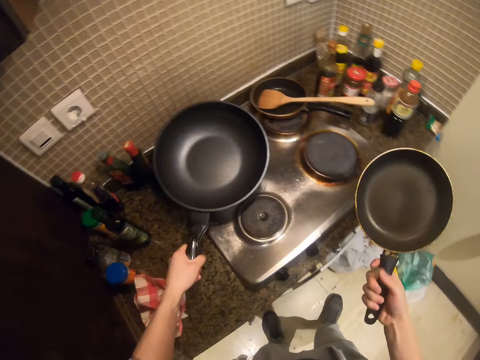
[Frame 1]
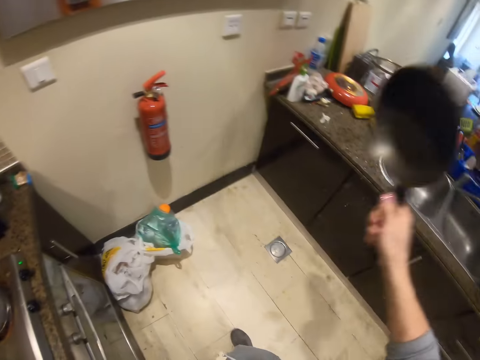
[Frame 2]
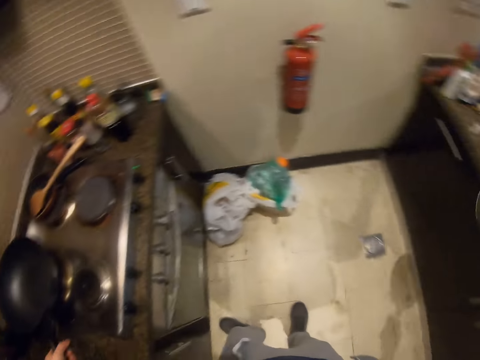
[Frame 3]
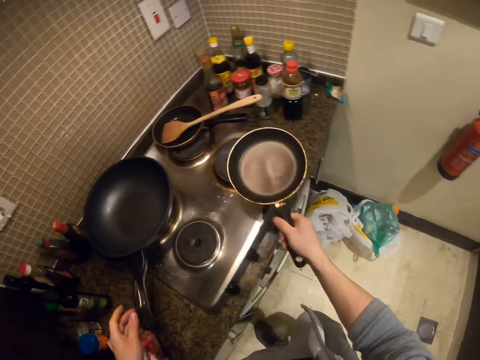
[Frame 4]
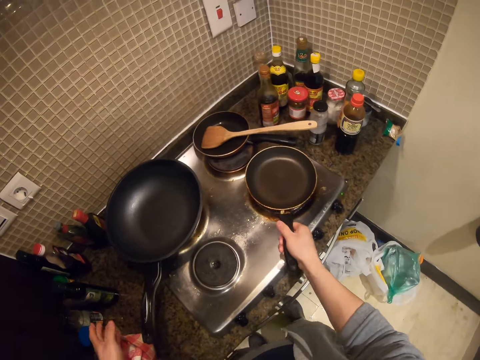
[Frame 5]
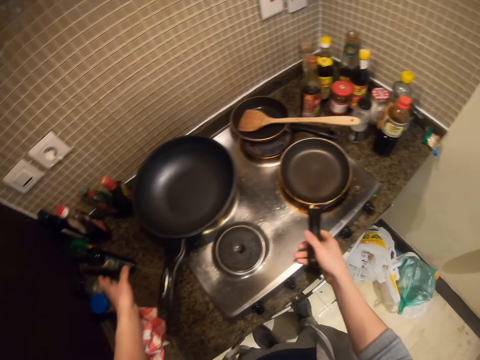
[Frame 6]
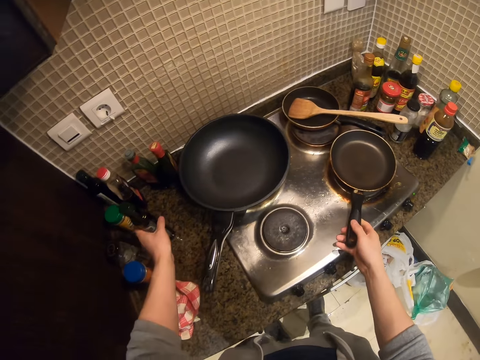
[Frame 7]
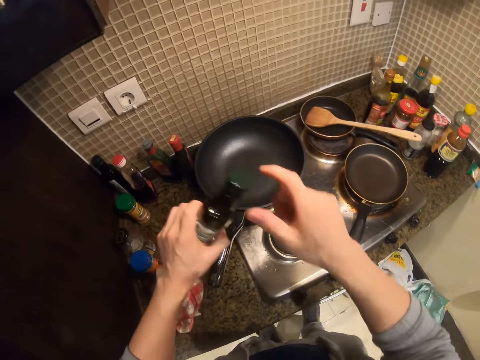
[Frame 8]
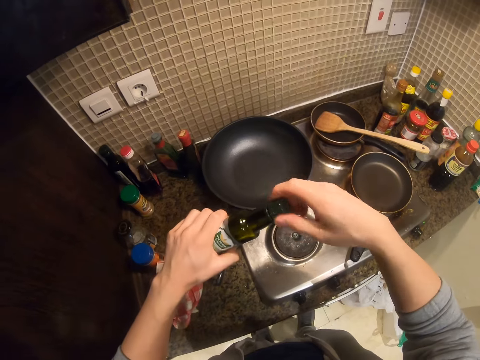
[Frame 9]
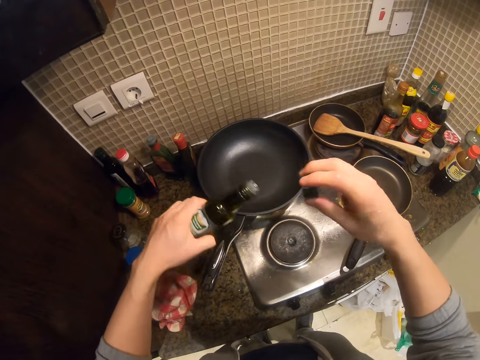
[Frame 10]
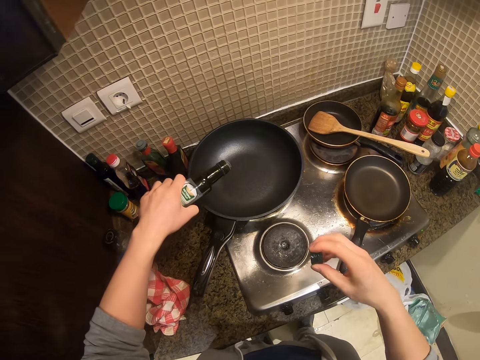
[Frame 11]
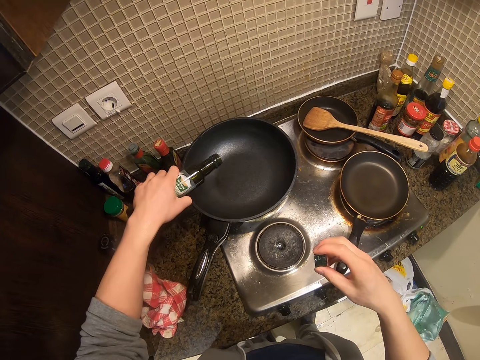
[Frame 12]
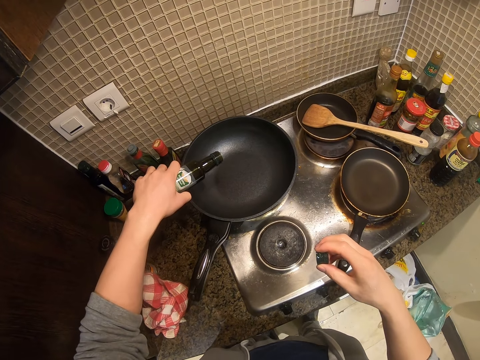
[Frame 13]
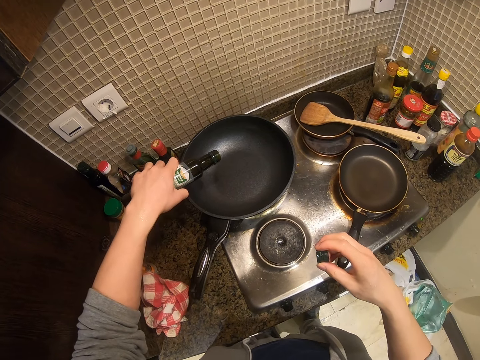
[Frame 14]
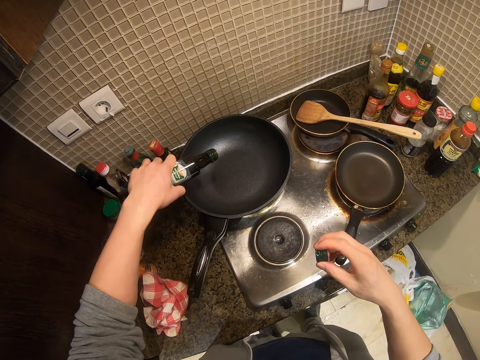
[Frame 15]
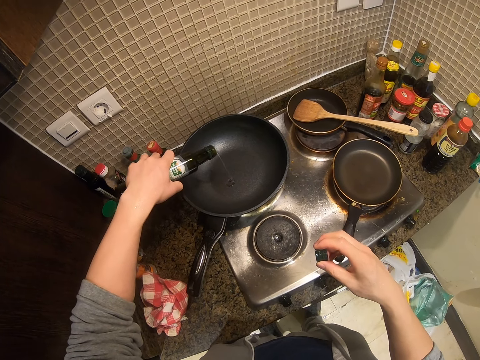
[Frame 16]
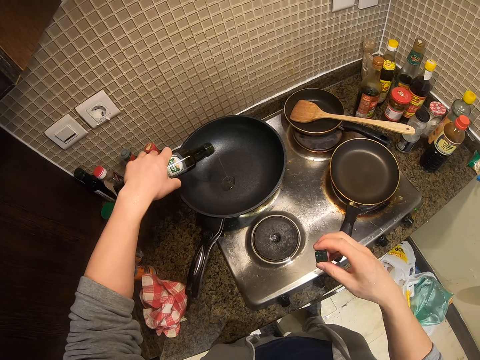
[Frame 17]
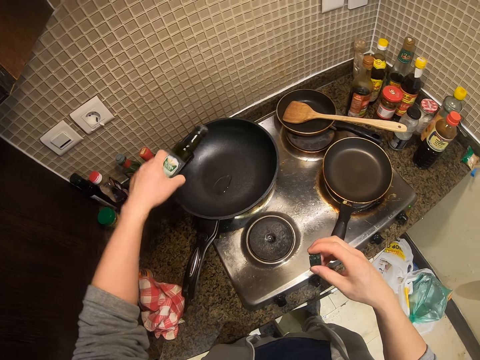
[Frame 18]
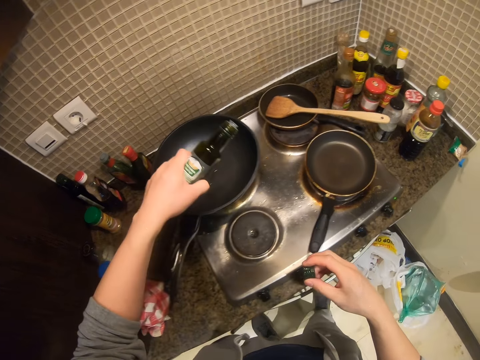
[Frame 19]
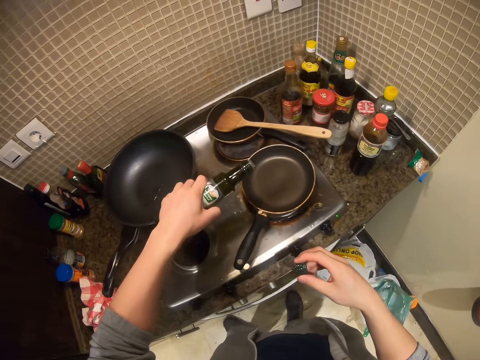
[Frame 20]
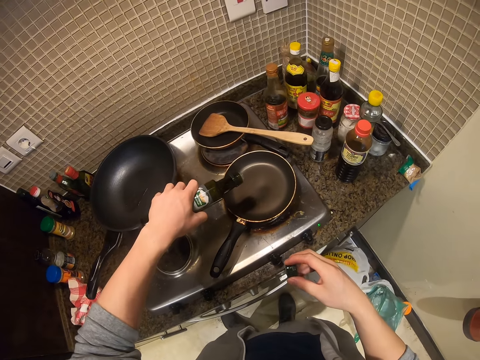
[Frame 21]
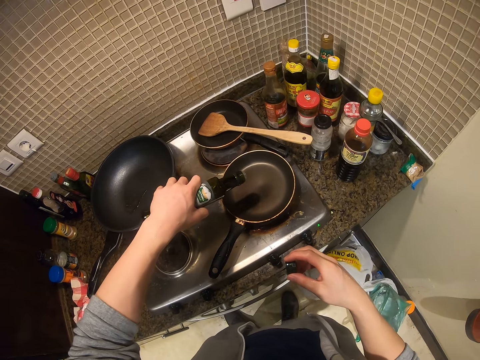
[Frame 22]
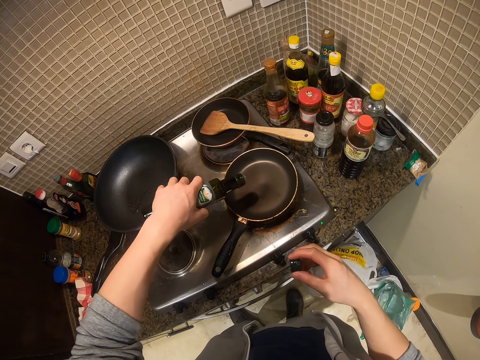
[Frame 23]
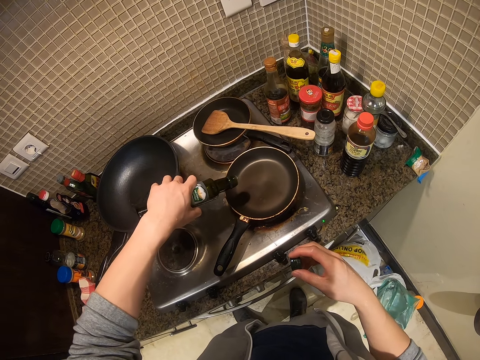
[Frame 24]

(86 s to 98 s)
The camera wearer picks up two pans from the cooker, shakes off the pan, and returns the pan on the cooker. They pick up the bottle from the counter top and open the bottle cap. They hold the cap with the right hand and pour oil into the pan.

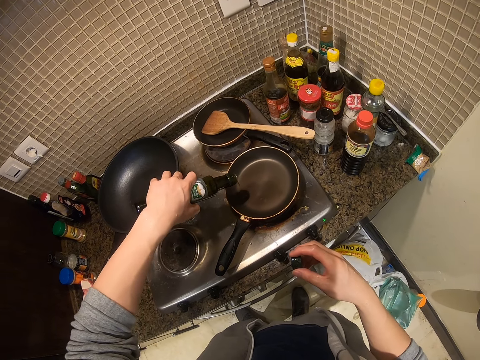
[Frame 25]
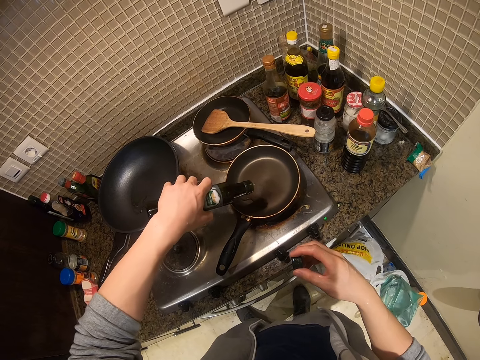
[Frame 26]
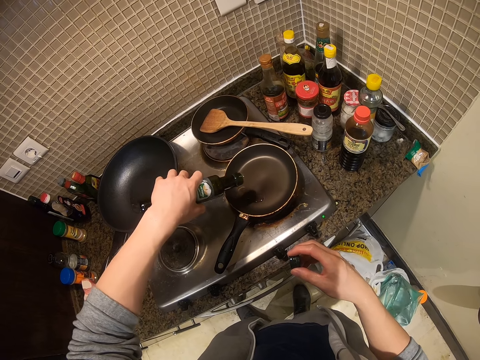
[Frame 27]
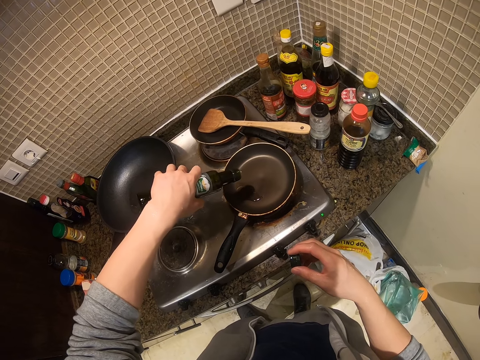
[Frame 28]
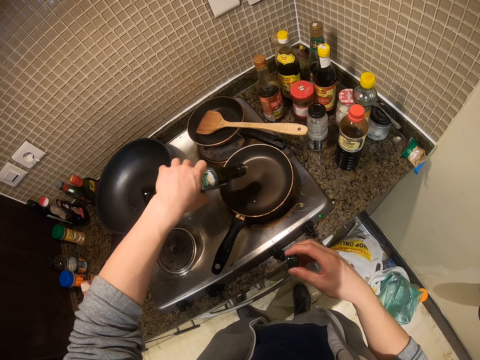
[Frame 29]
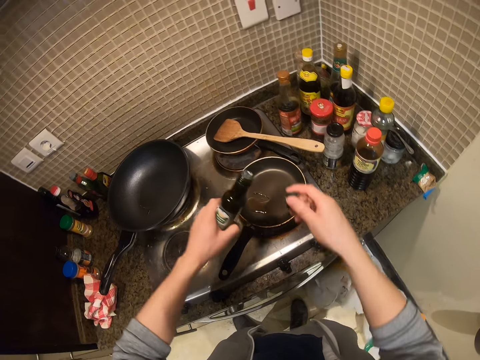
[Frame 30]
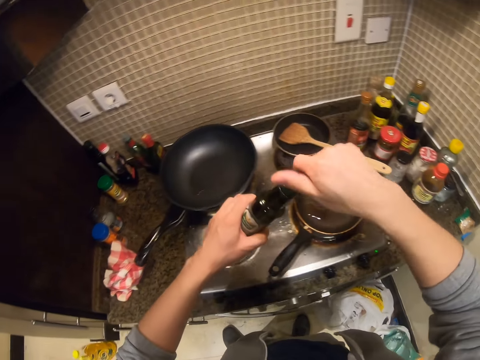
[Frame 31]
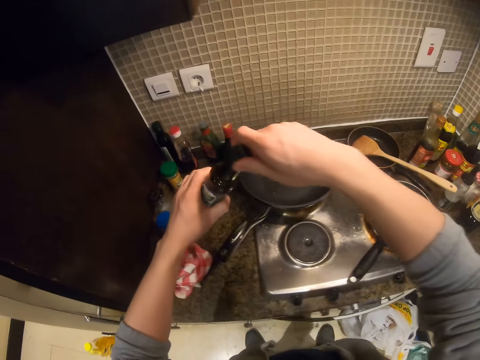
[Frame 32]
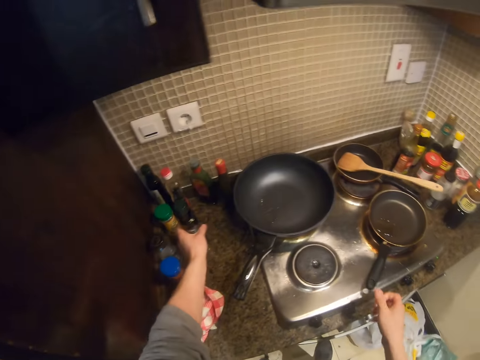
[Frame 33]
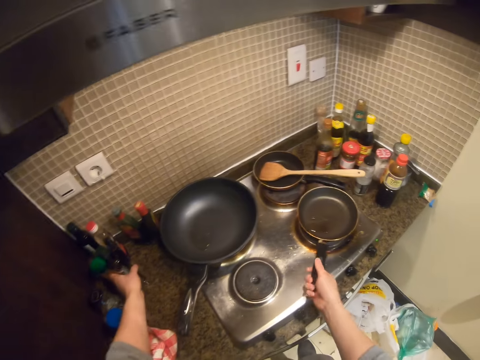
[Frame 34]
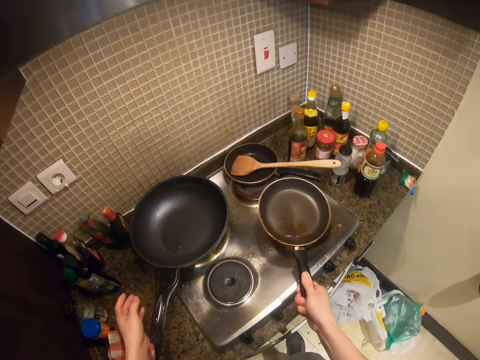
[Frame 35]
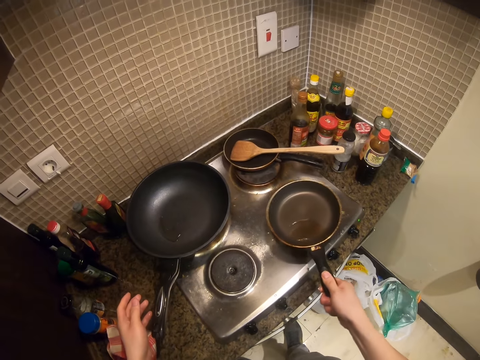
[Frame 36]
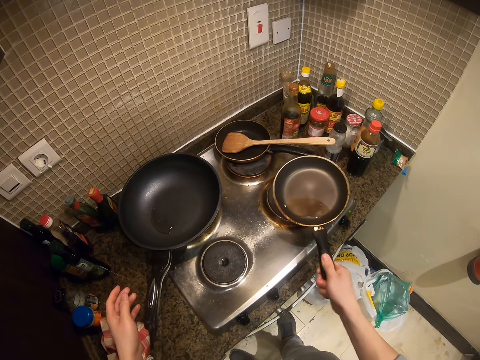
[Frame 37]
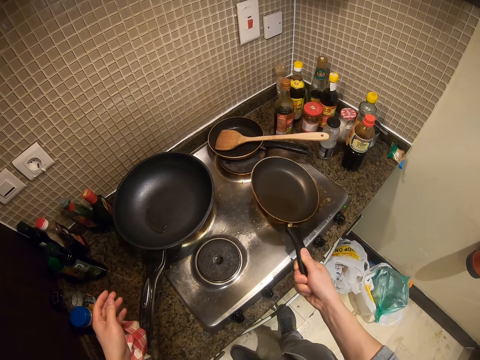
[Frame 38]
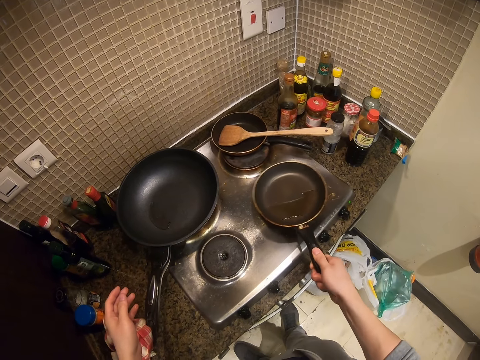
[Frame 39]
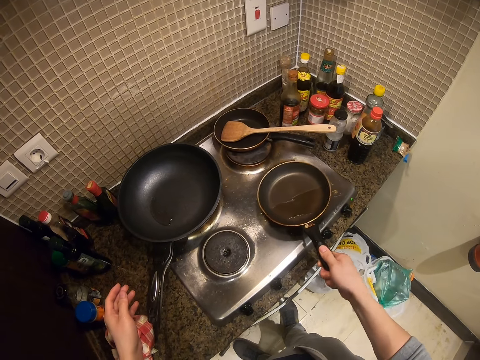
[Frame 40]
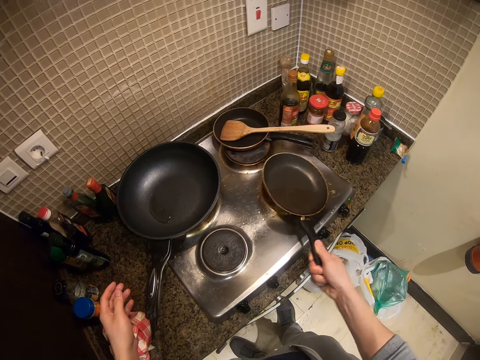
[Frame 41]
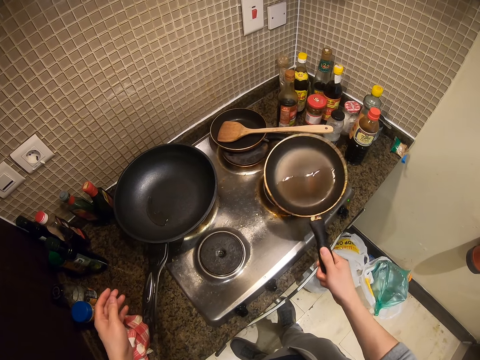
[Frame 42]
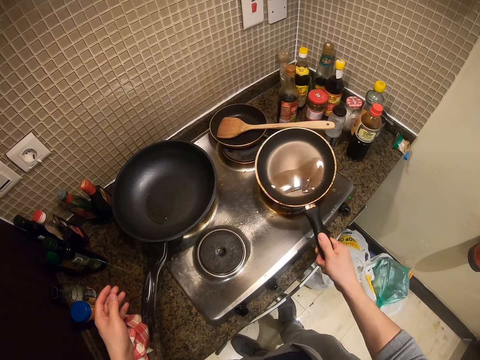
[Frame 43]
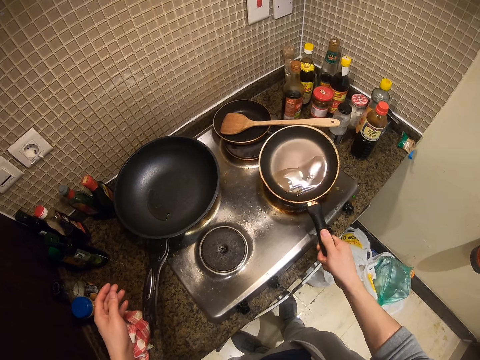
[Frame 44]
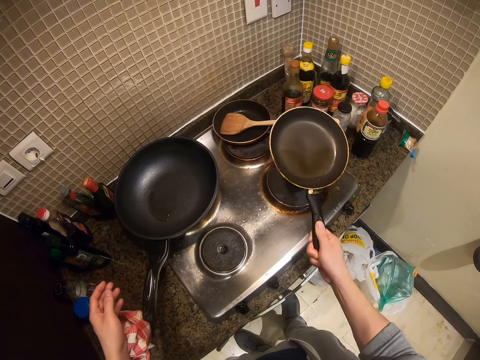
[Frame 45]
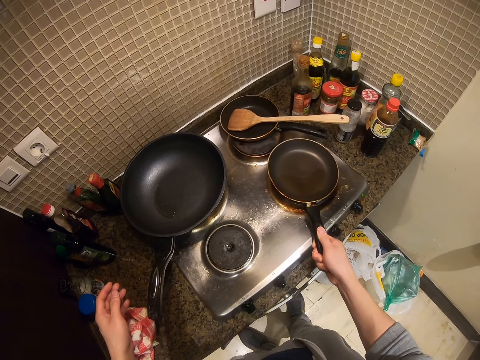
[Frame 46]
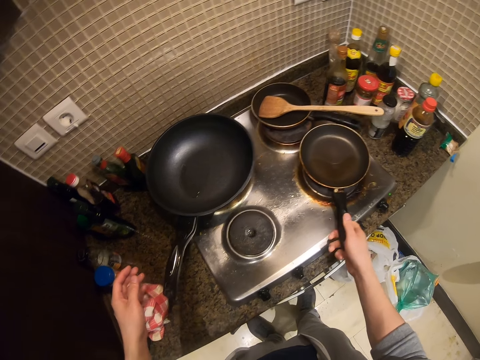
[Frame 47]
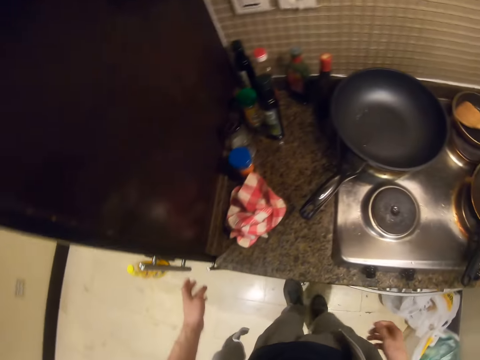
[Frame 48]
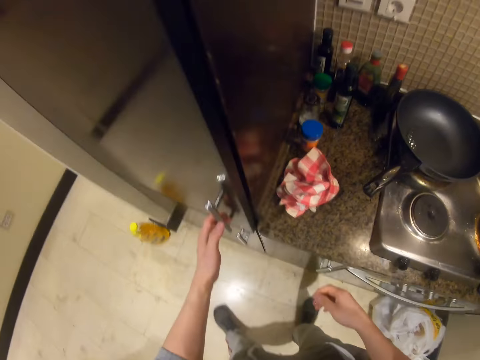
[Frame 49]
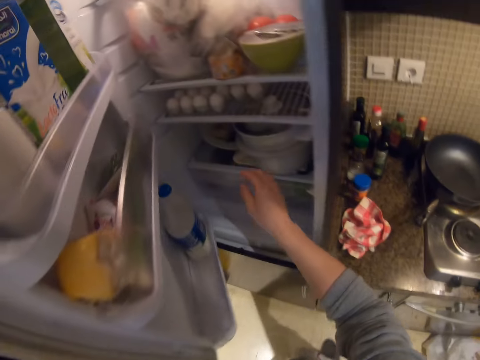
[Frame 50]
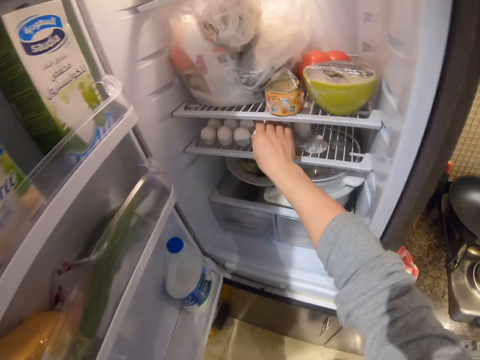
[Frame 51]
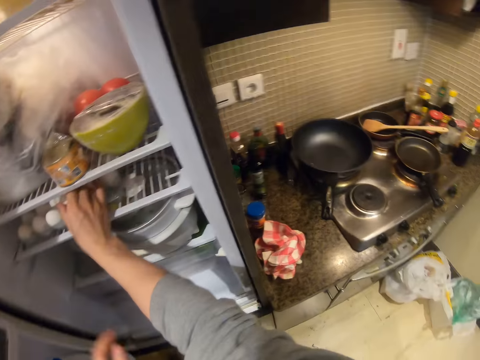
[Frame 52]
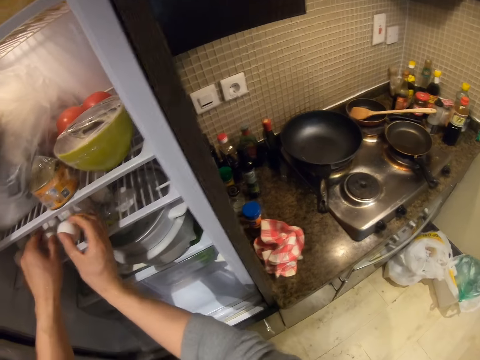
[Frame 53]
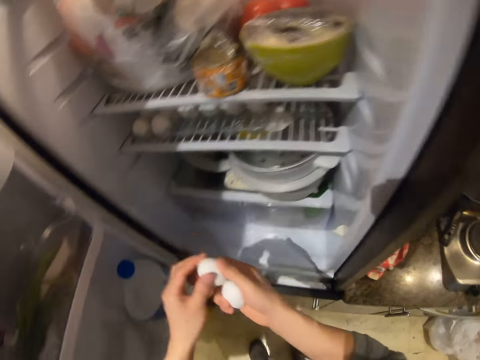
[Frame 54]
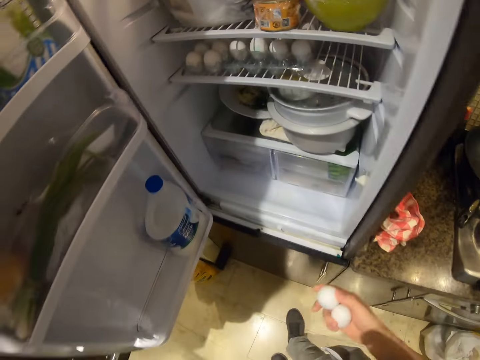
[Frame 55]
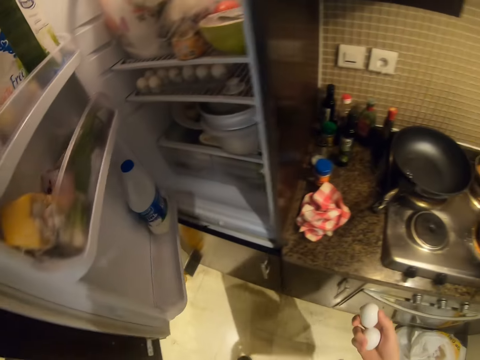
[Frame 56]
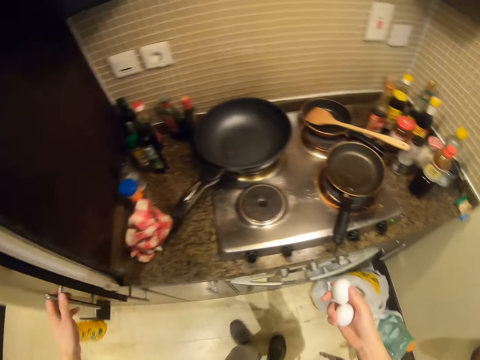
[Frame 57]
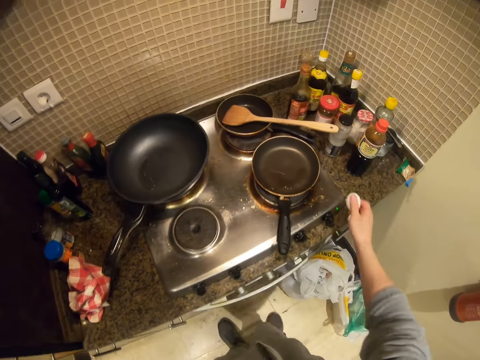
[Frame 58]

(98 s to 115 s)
The camera wearer closes the bottle with the cap. They return the bottle on the counter top. They spread out the oil in the pan. They shake the pan. They return the pan on the cooker. They open the fridge, take out eggs from the fridge, and close the fridge.
